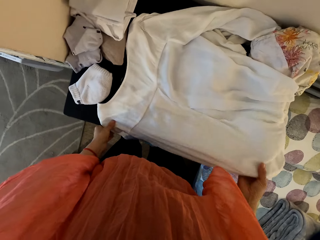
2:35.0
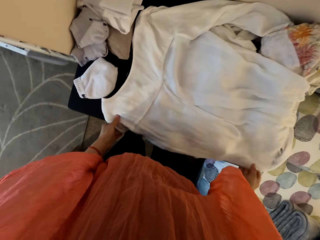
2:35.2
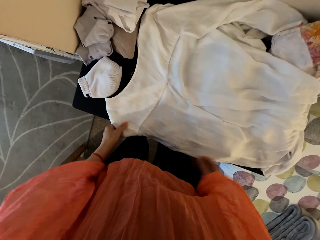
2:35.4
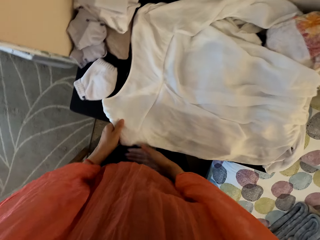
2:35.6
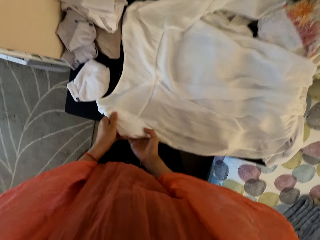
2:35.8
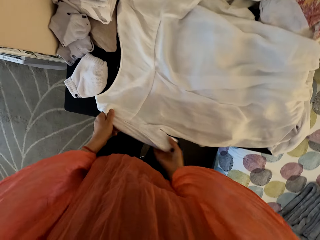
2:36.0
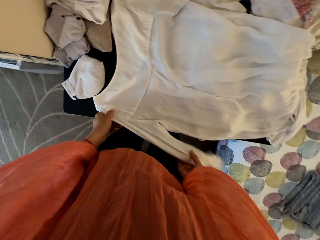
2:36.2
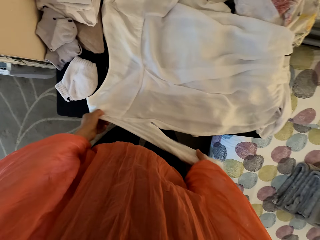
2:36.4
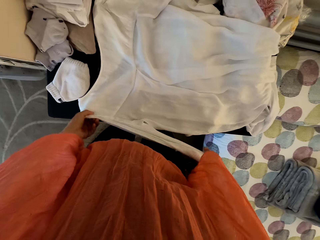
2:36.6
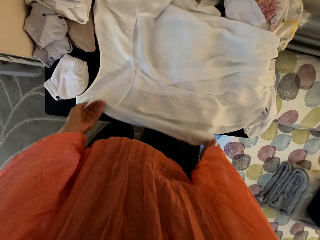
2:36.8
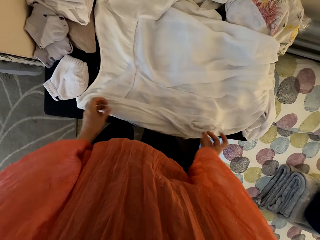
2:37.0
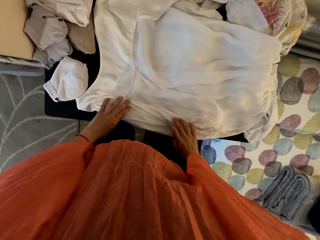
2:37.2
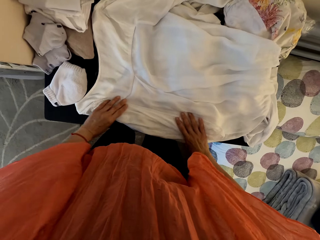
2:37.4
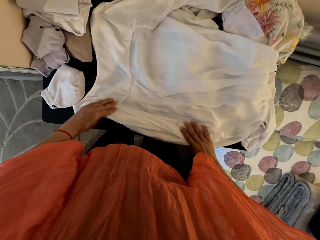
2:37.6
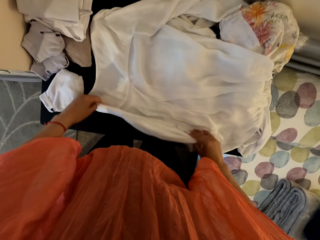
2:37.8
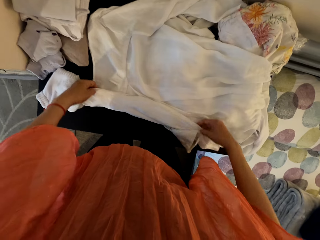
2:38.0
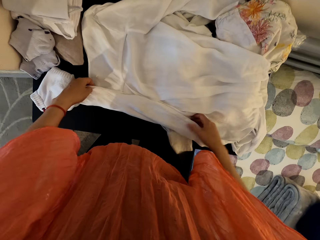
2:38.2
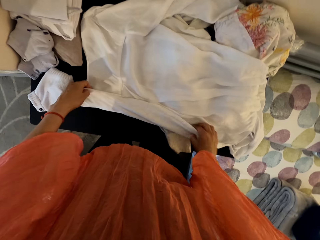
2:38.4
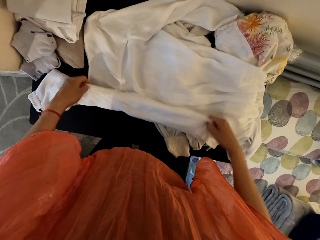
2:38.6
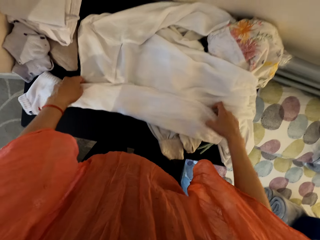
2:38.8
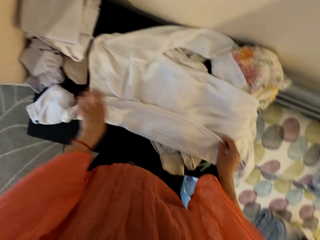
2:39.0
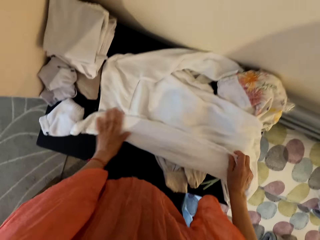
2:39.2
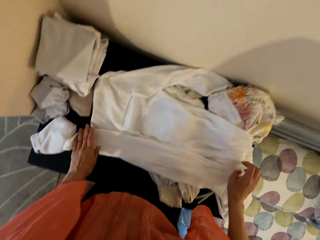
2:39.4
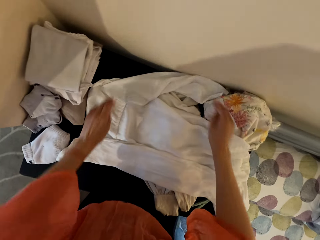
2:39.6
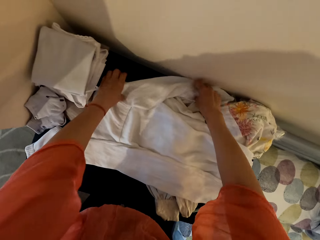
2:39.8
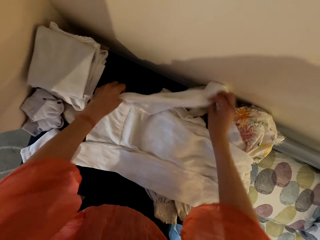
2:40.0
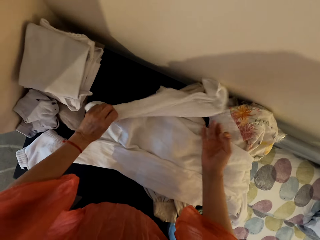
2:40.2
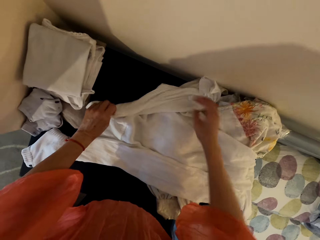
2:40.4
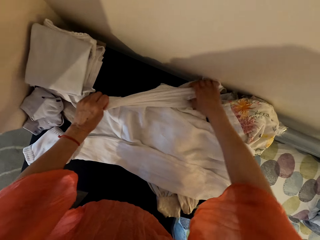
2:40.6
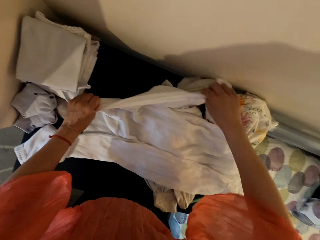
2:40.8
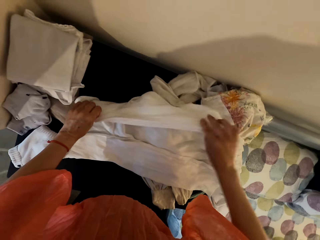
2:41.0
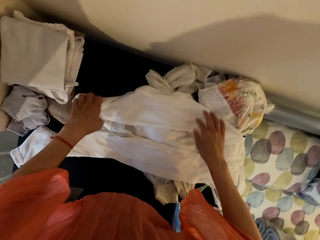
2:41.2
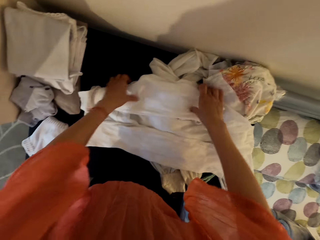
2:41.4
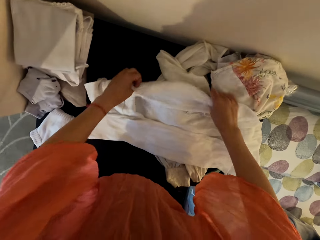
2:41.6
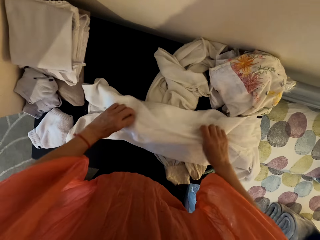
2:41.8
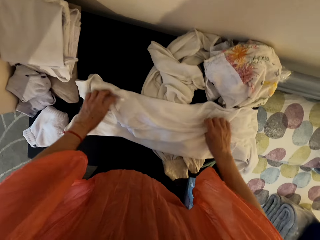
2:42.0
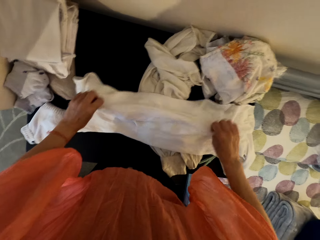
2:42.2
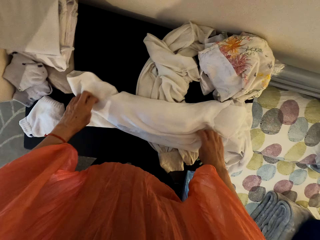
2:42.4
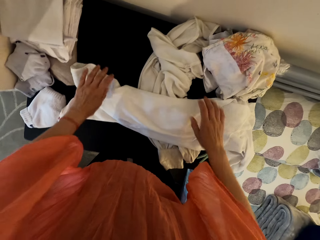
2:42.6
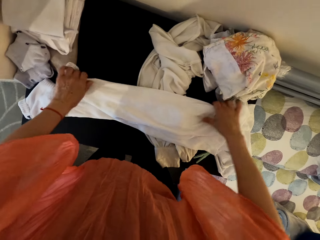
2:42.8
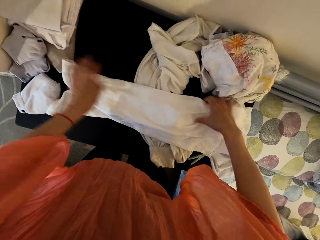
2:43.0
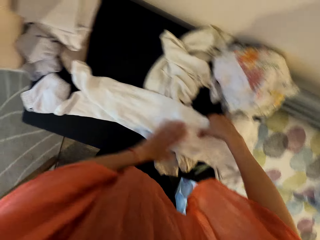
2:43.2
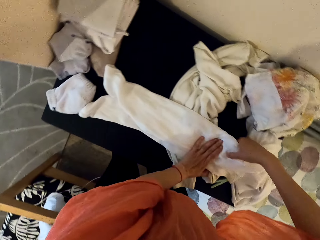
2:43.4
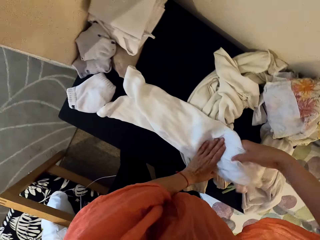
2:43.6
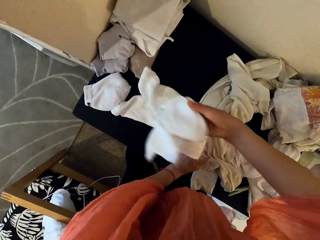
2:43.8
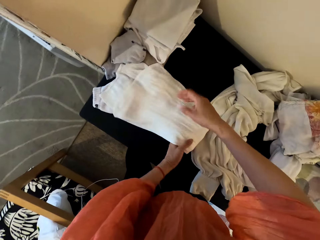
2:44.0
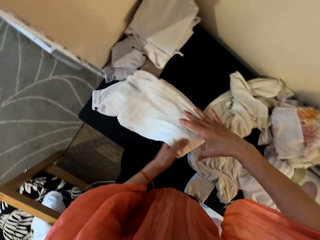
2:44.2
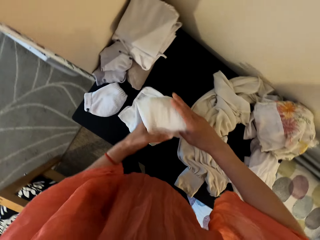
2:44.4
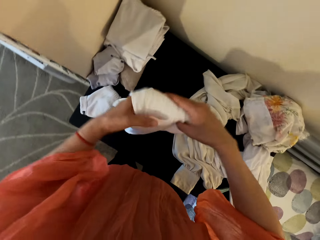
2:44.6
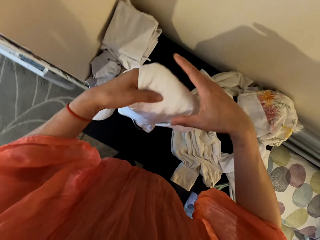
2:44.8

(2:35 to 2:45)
The camera wearer folds the top.

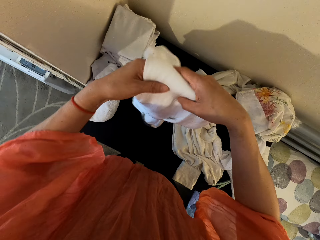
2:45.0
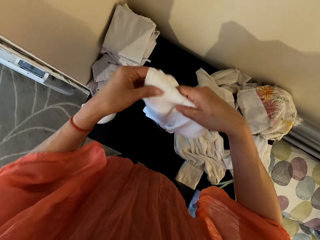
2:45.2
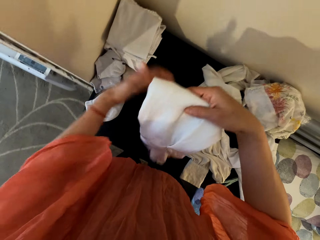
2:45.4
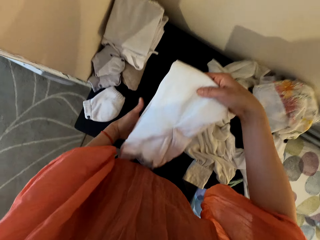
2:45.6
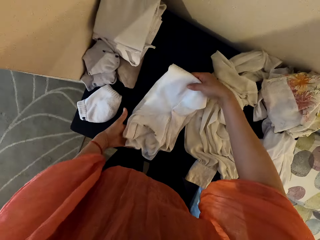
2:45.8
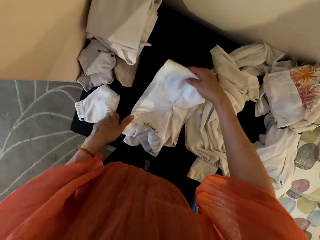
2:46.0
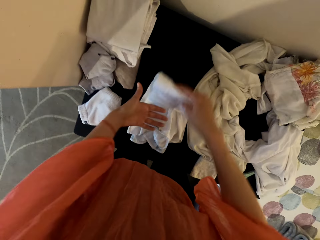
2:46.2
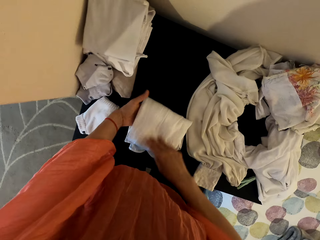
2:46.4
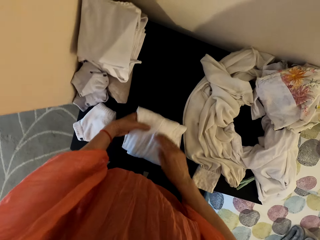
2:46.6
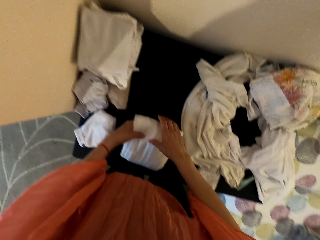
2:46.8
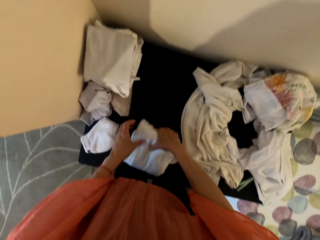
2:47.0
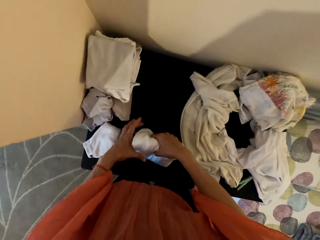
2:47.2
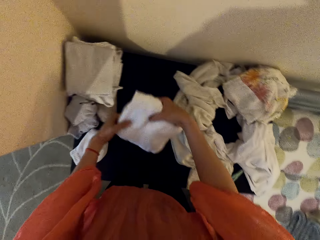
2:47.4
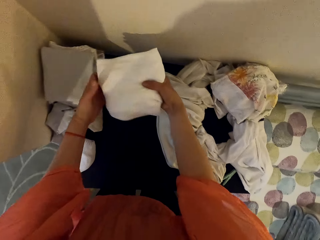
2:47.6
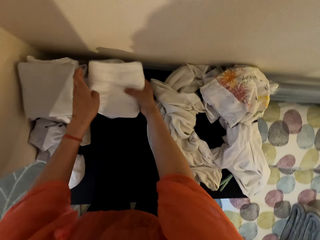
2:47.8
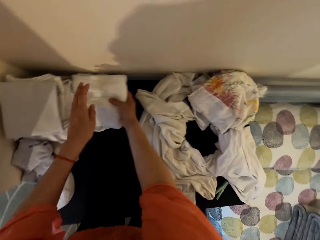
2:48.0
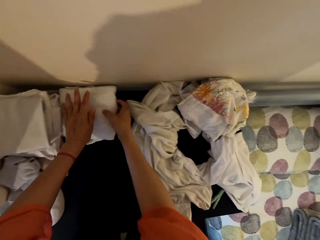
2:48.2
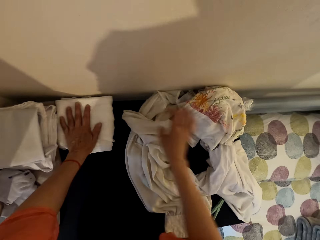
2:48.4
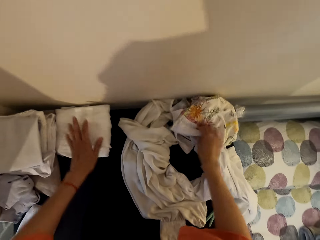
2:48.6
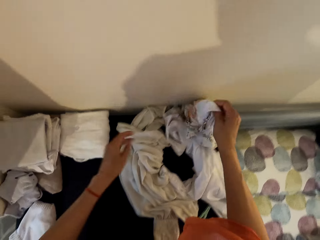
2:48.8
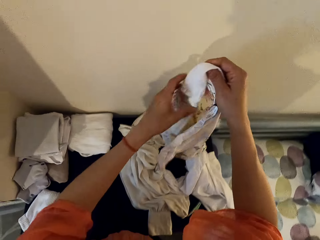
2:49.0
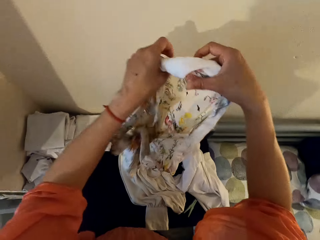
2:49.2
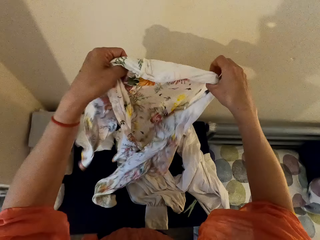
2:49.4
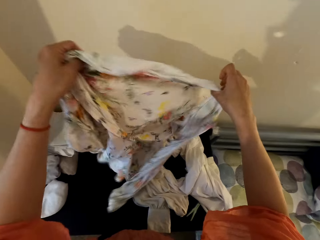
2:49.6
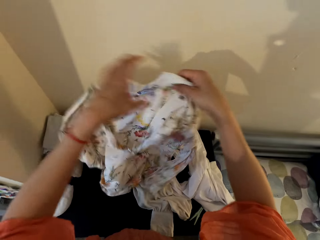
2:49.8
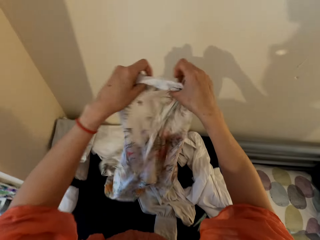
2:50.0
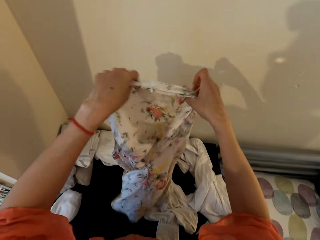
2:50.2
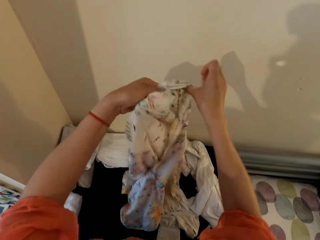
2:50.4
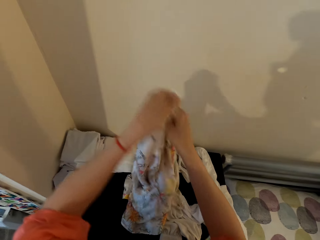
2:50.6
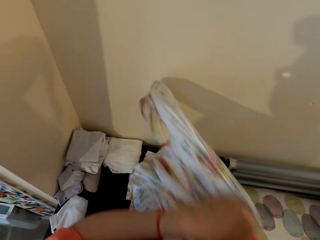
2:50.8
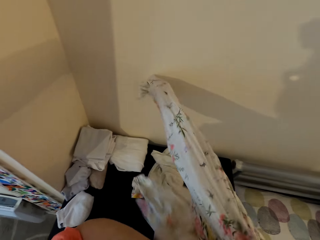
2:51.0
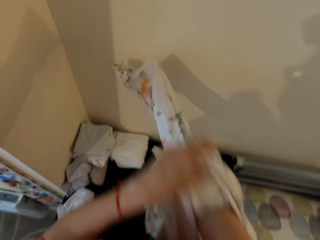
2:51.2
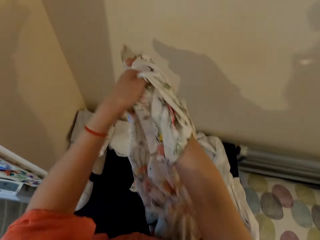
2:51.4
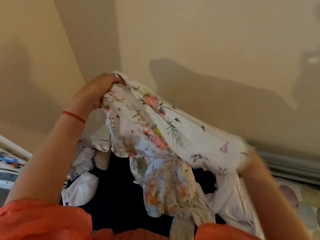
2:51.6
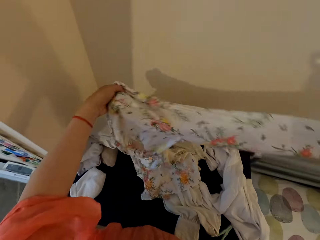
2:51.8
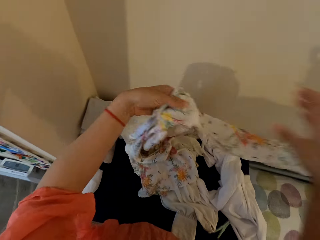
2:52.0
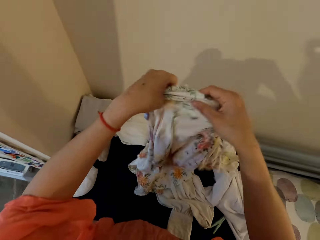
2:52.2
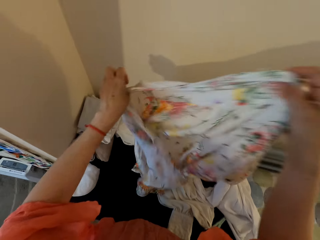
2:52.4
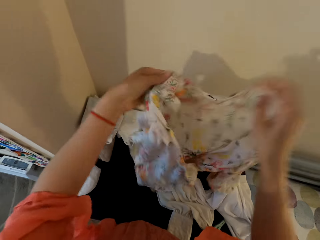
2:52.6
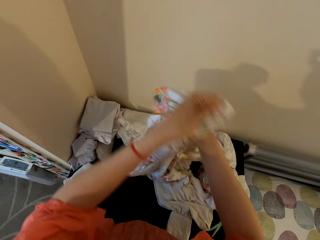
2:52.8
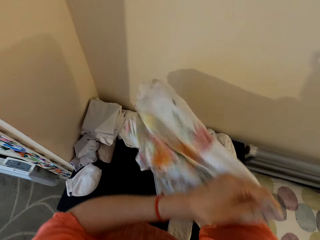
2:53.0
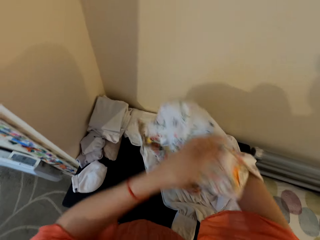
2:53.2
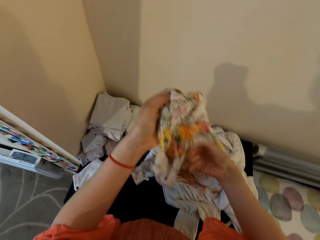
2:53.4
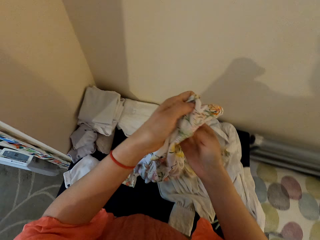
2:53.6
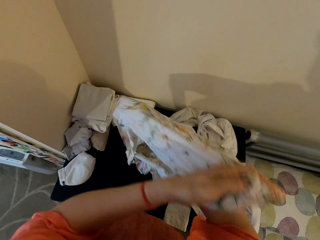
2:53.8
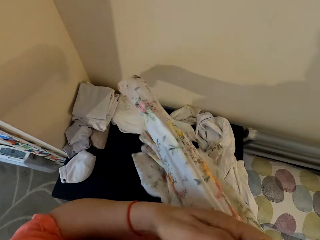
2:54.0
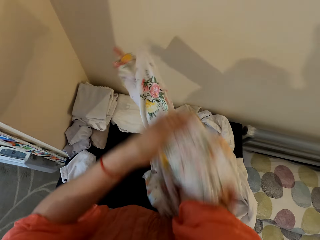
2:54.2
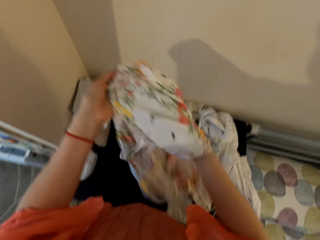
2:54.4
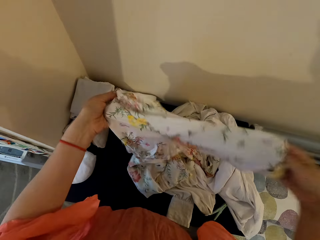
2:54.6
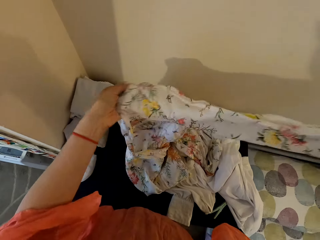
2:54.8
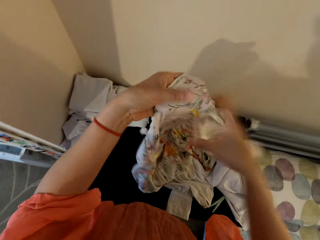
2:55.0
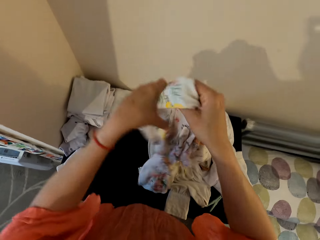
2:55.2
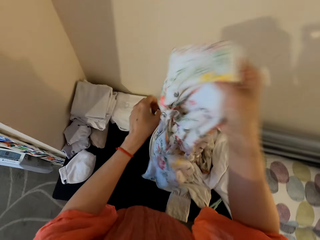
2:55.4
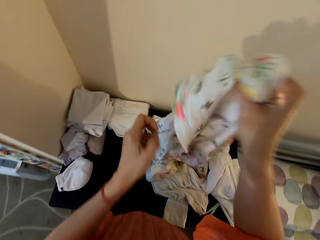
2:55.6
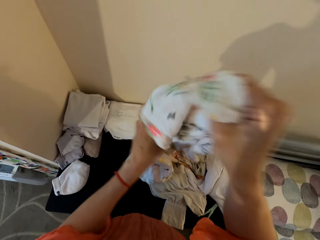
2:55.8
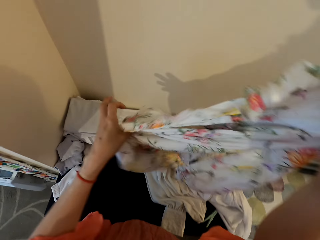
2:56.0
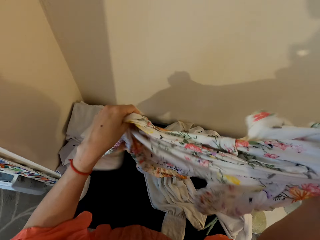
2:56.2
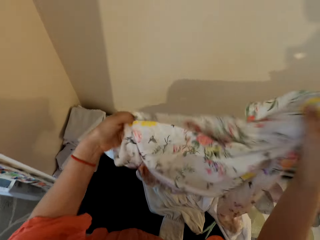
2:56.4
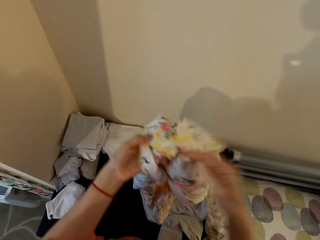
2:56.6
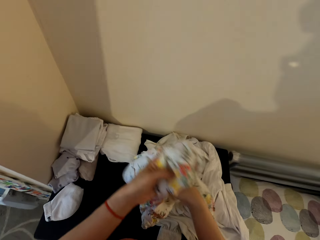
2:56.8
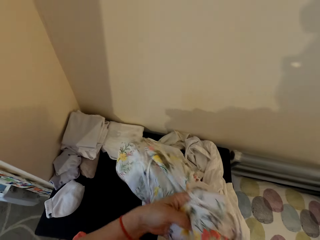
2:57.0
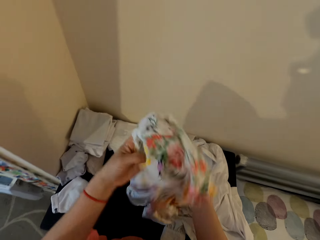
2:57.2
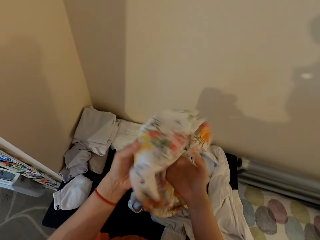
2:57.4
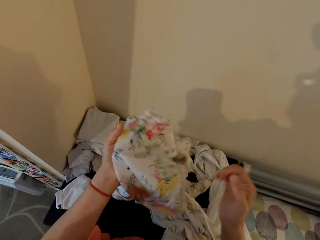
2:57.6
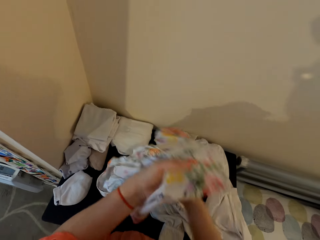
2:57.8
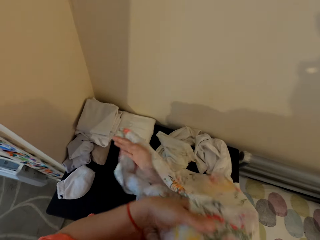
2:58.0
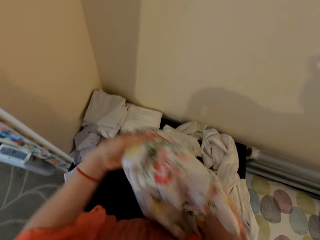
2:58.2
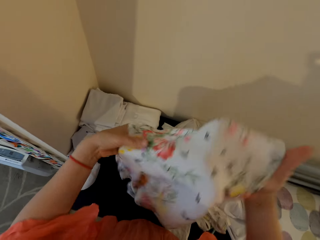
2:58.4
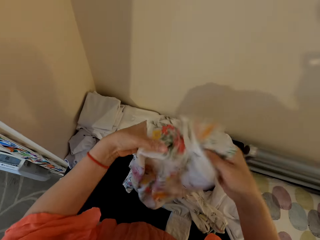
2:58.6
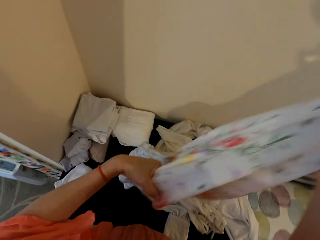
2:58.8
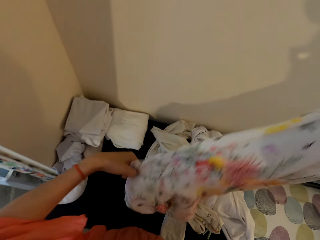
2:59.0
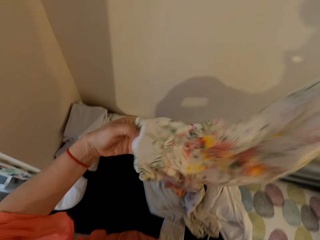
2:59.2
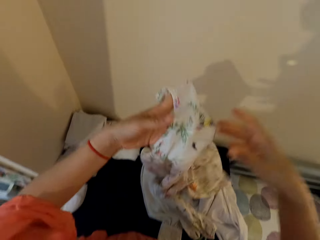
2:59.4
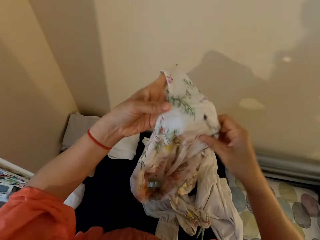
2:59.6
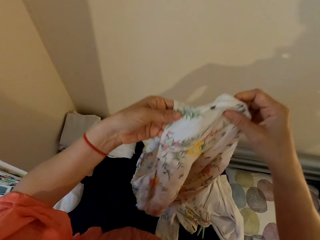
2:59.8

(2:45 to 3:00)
The camera wearer puts the top on the table. They pick a blouse. They turn the blouse side.
